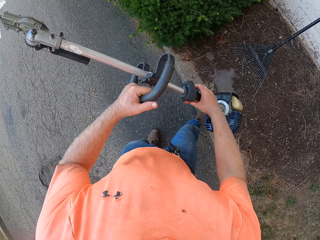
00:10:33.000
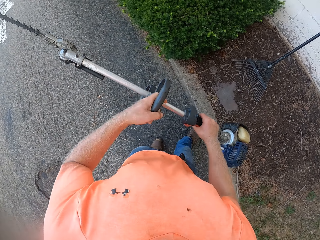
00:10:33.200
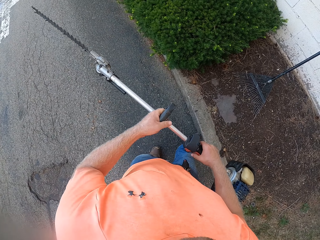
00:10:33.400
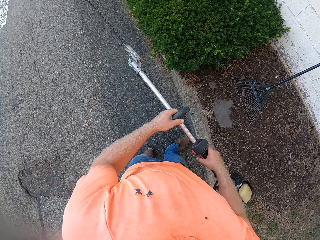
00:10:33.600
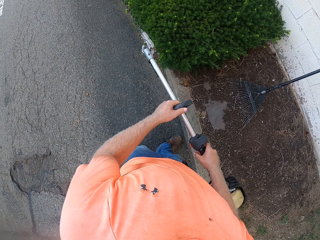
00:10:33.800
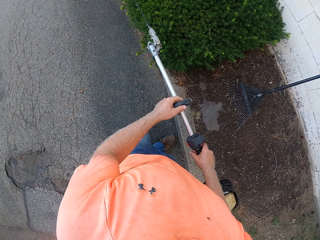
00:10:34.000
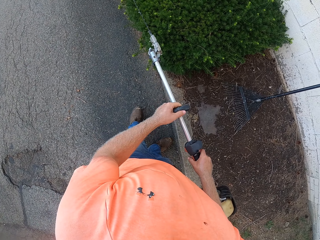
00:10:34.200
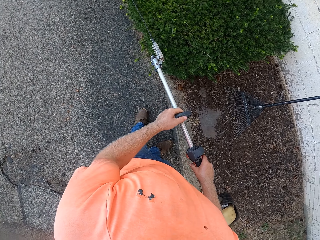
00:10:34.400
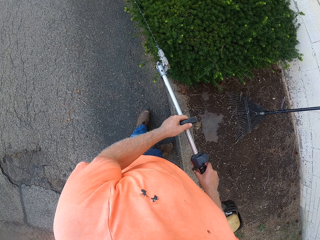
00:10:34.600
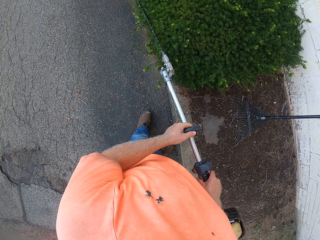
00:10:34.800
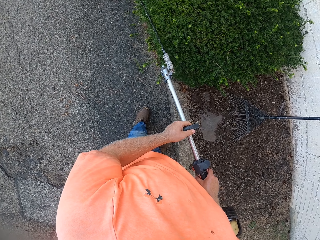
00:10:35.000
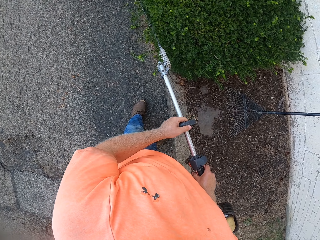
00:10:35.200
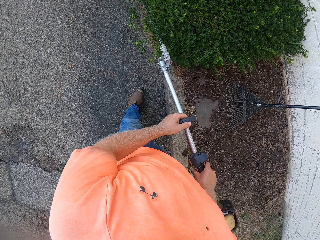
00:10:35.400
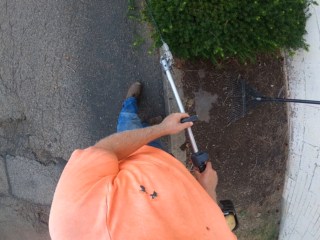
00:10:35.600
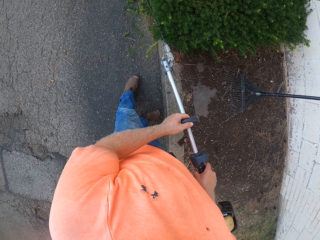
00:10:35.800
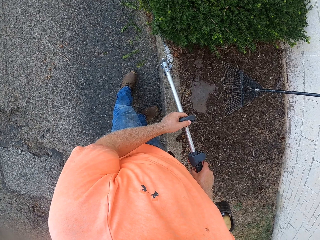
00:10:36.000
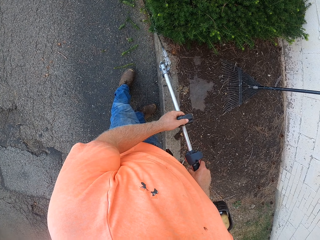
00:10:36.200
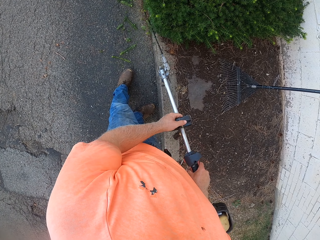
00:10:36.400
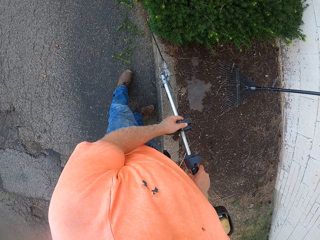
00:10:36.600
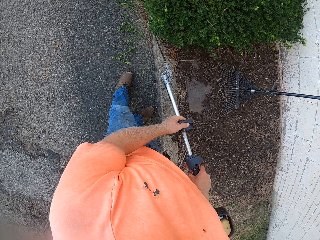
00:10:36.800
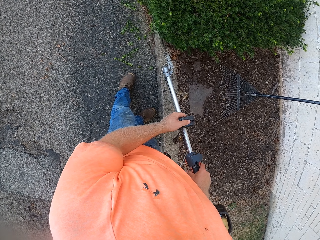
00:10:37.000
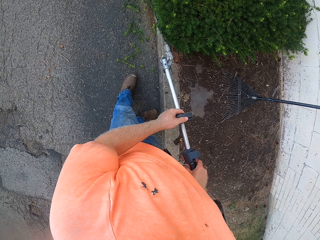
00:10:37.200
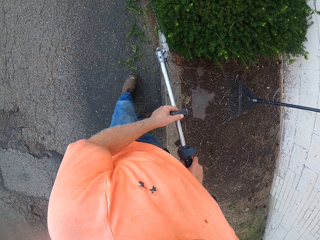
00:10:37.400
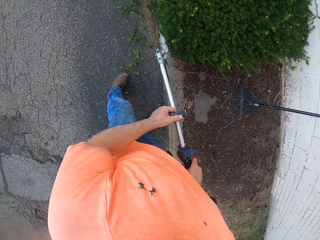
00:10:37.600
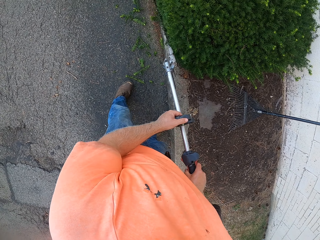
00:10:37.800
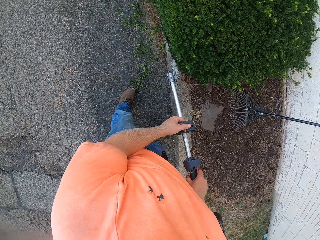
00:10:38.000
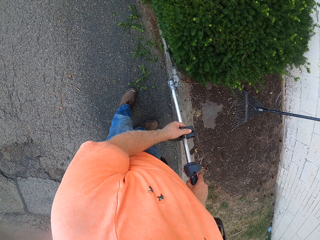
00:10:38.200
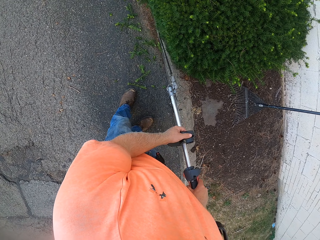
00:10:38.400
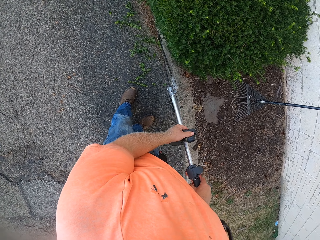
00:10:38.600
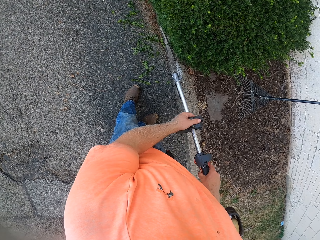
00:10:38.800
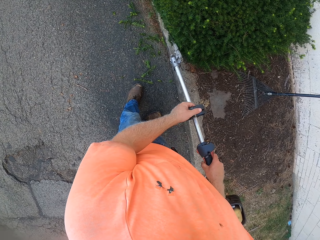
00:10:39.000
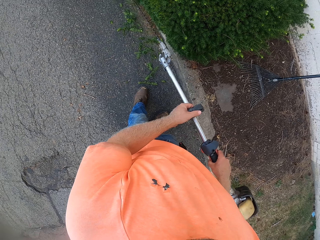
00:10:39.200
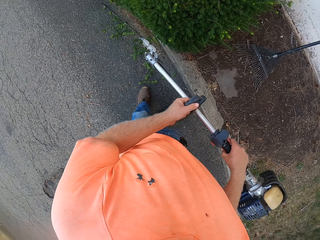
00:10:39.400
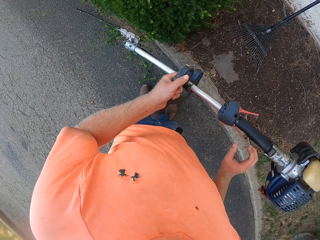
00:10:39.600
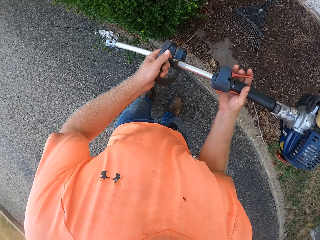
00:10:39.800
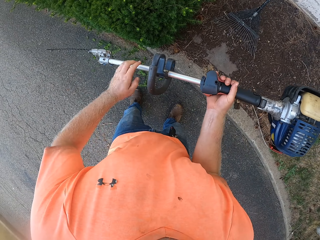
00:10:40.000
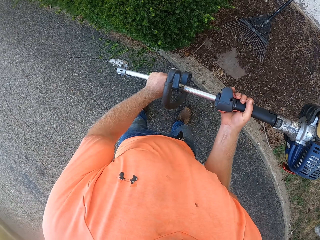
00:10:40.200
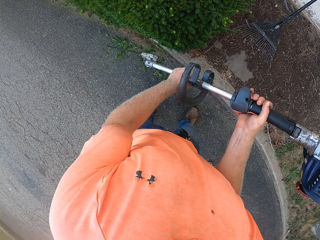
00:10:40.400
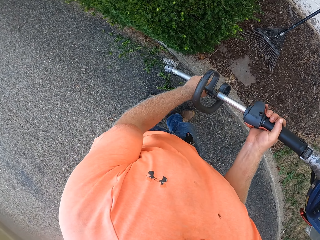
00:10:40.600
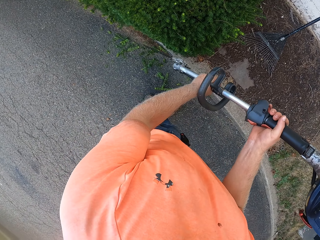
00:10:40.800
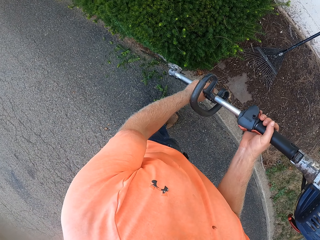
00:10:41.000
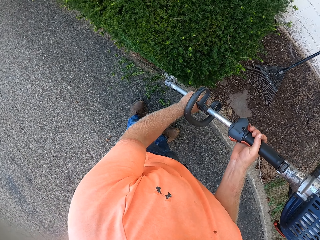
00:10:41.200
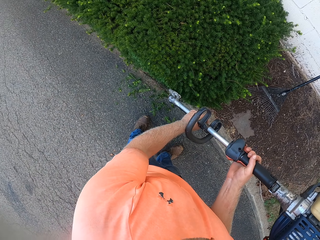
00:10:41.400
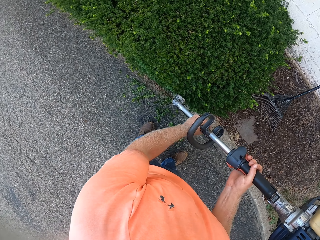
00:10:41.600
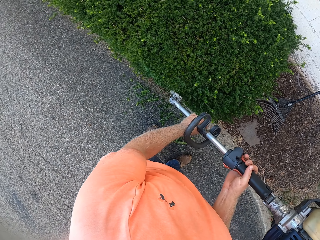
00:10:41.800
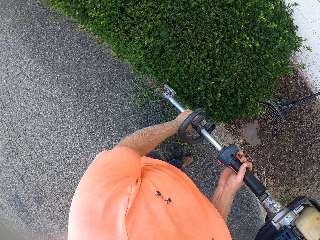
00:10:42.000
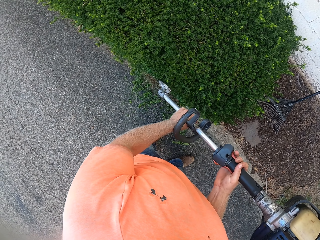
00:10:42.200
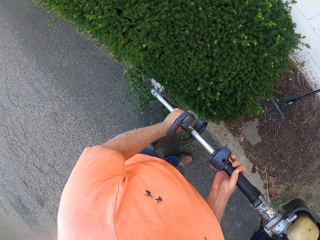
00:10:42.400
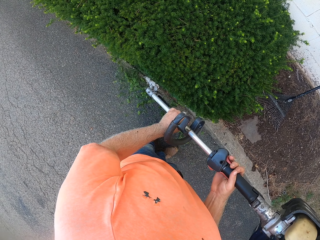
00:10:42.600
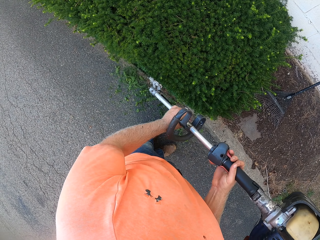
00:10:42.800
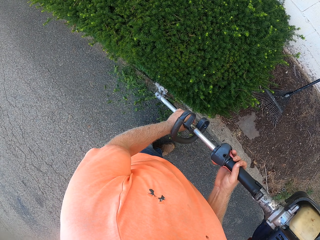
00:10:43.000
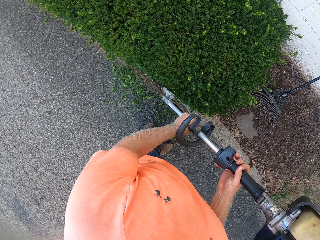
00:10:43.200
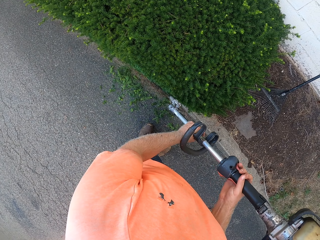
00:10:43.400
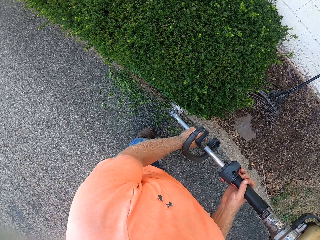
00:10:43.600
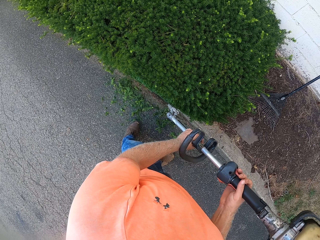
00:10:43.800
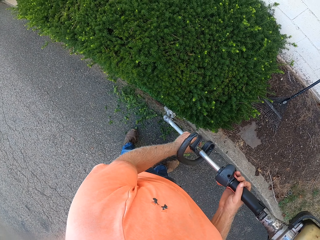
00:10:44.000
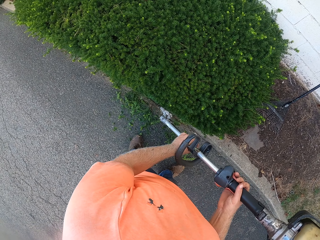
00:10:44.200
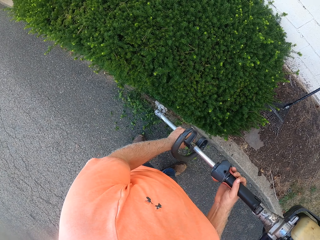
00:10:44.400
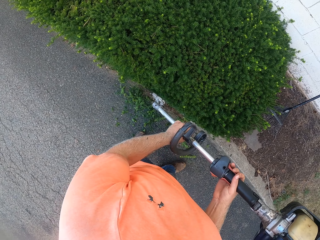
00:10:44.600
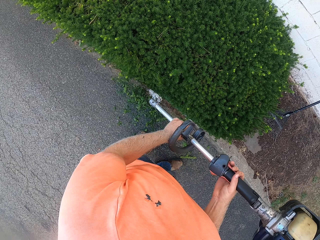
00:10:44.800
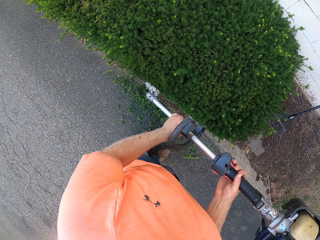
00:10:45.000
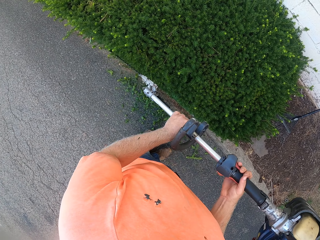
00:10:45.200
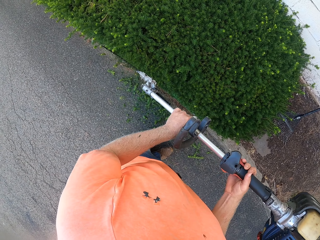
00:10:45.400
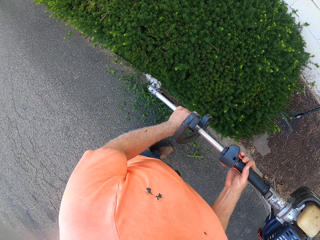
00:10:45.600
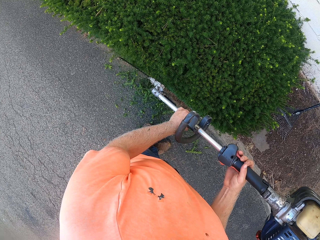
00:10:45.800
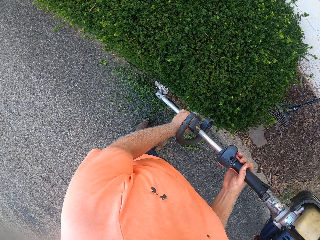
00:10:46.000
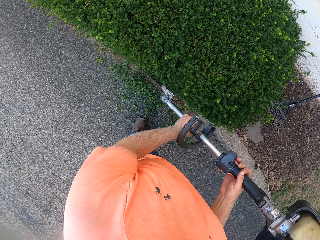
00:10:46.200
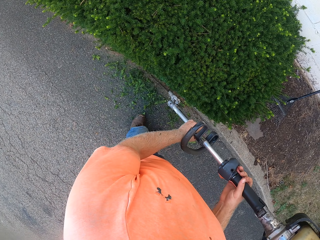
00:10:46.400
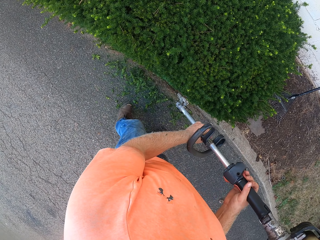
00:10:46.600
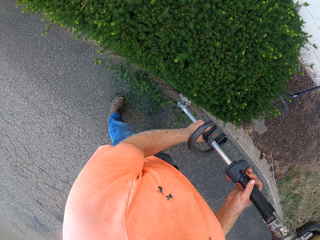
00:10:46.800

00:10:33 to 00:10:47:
The camera wearer holds the hedge trimmer with both hands. He prunes a shrub or hedge with the hedge trimmer in his hands. He adjusts the hedge trimmer in his hands. He trims the hedge with the hedge trimmer.

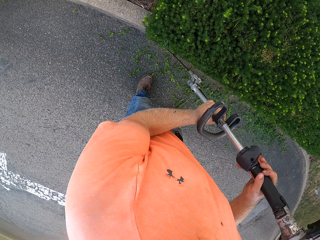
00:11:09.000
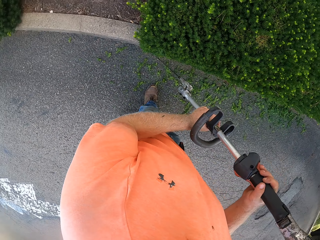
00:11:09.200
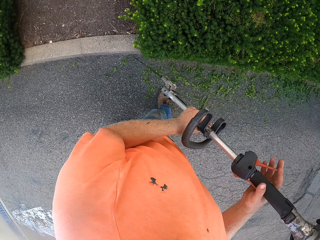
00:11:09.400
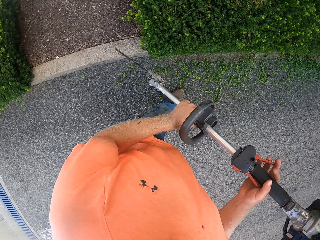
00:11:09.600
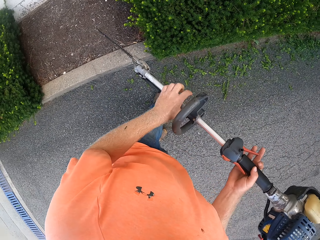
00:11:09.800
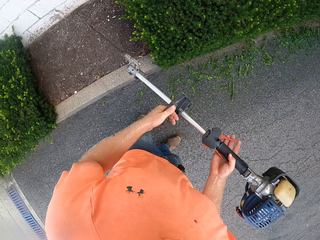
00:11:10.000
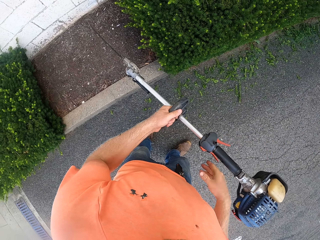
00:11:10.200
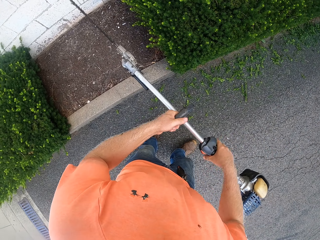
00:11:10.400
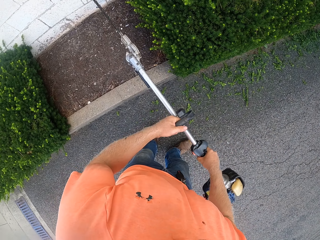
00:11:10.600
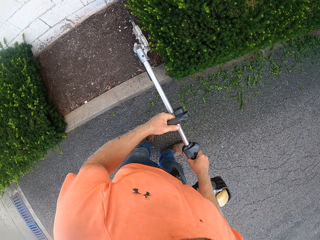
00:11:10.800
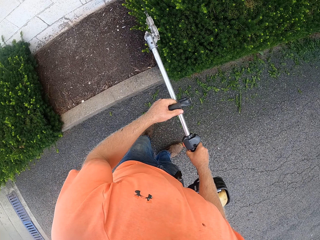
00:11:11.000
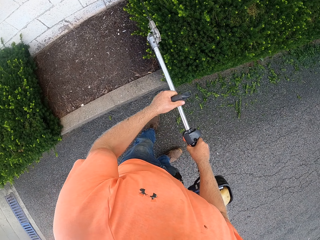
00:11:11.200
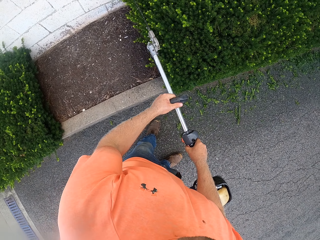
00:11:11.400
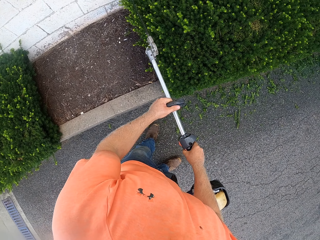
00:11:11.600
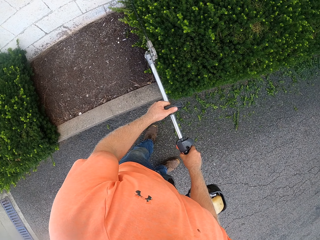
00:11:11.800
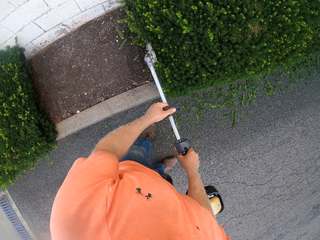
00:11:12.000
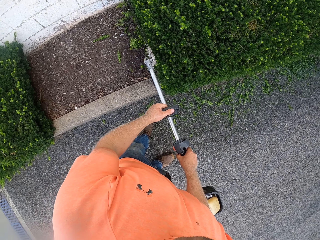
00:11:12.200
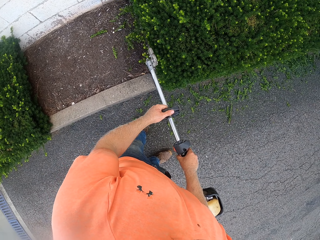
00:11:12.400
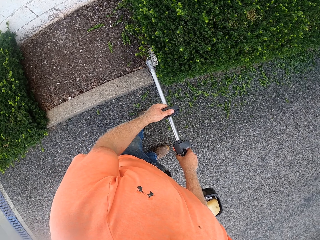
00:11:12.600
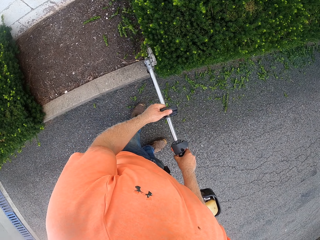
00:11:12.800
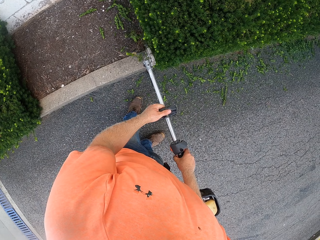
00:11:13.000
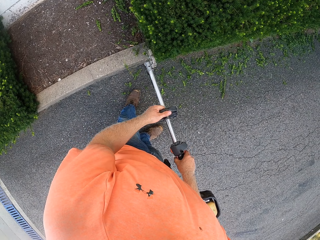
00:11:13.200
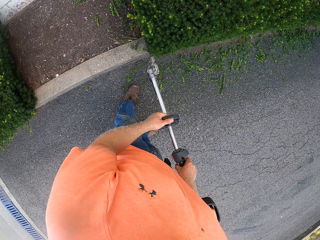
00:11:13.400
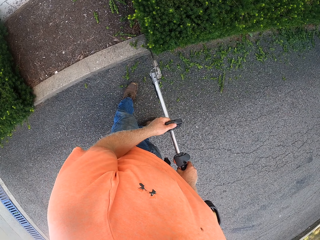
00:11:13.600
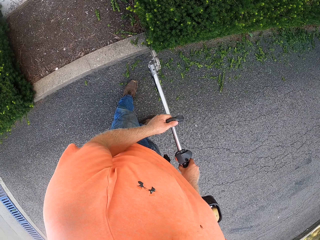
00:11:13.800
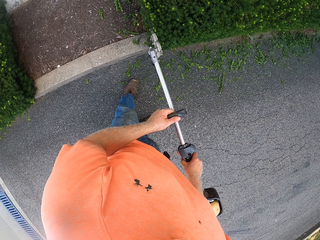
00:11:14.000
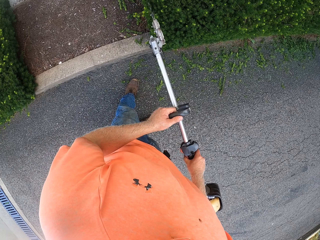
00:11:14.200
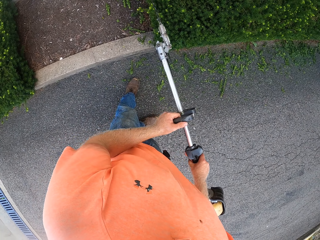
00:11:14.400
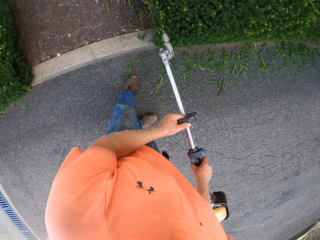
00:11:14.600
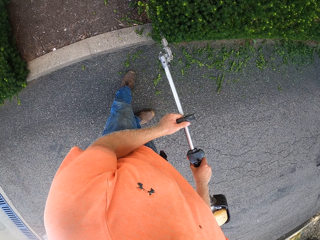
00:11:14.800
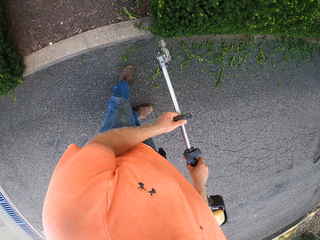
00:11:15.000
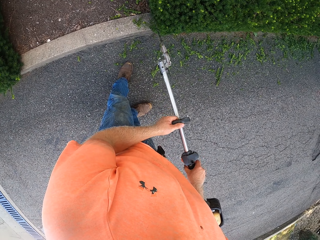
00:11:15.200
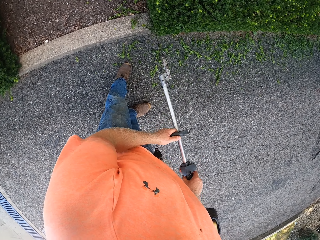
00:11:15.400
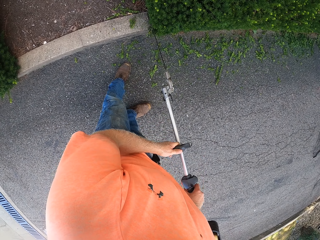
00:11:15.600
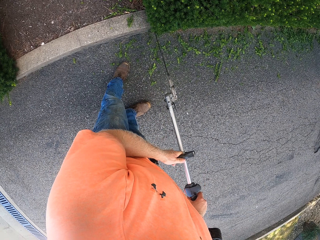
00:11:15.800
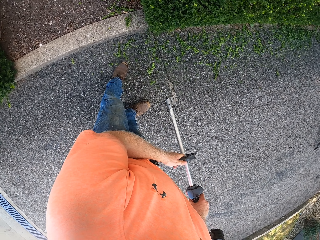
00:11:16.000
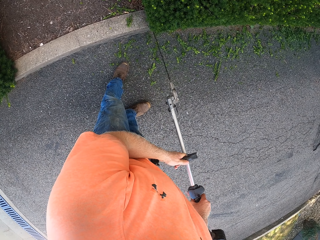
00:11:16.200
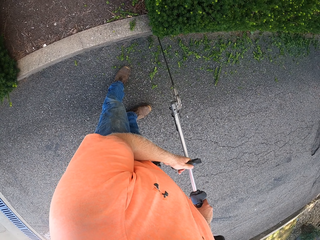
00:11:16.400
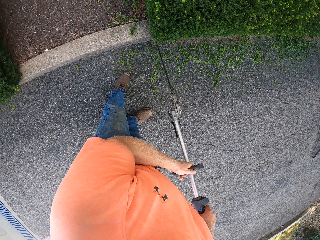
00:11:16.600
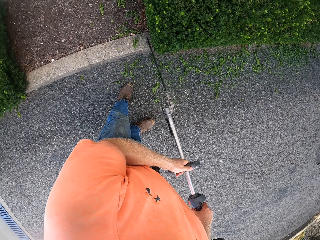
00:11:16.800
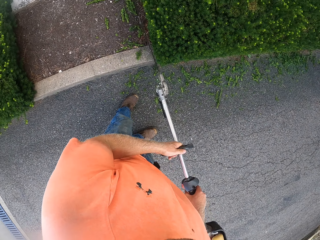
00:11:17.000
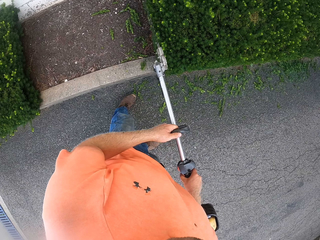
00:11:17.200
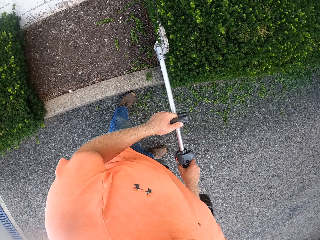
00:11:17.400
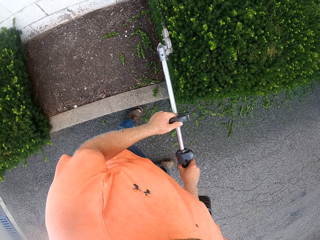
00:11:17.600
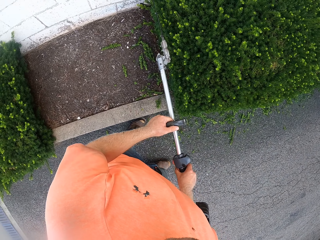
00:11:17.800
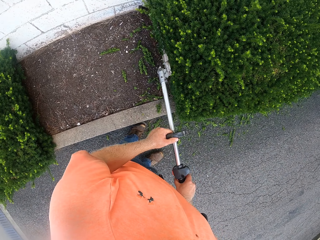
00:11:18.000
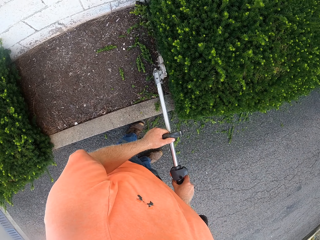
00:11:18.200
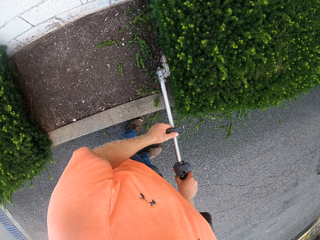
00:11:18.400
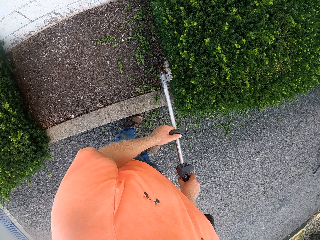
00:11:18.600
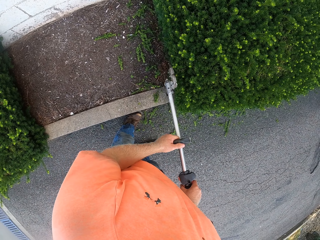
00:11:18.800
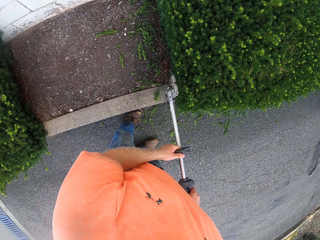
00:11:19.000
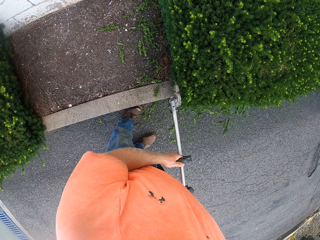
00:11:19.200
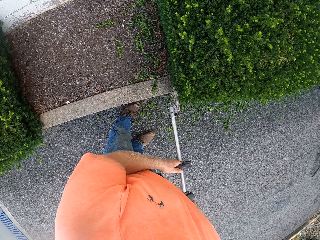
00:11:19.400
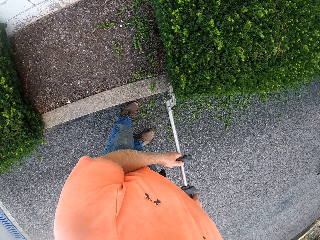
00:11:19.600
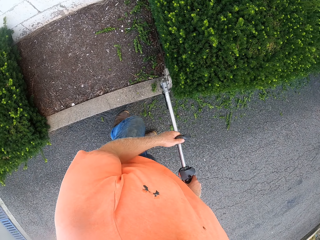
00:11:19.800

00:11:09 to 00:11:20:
The camera wearer adjusts a hedge trimmer in his hands. He trims a hedge with the hedge trimmer.
